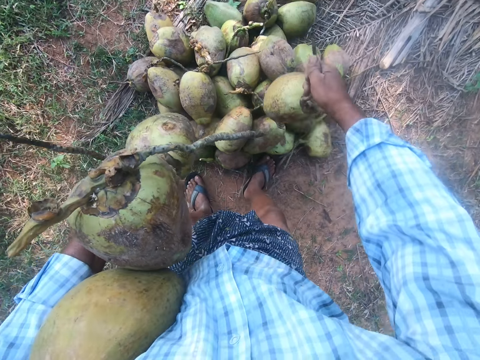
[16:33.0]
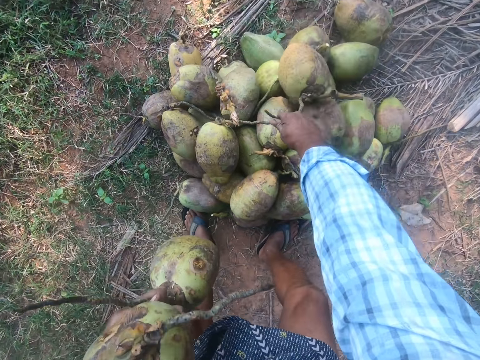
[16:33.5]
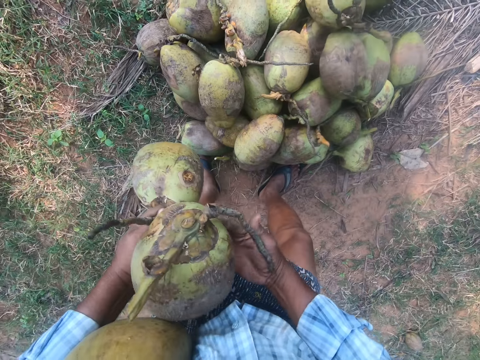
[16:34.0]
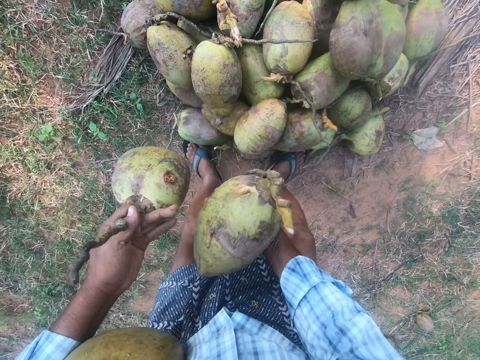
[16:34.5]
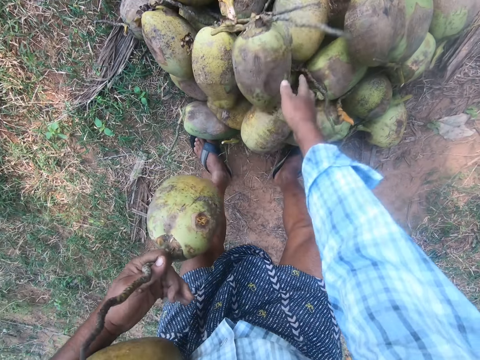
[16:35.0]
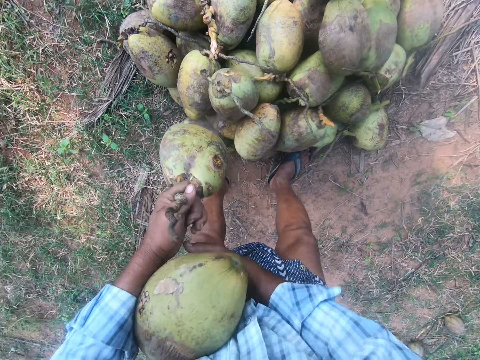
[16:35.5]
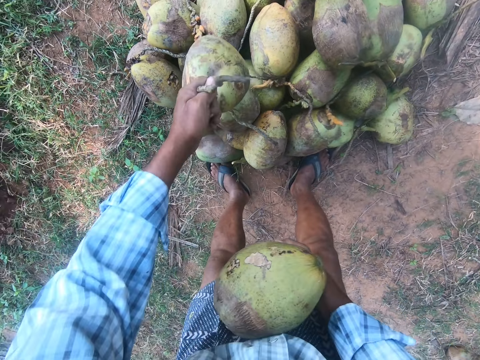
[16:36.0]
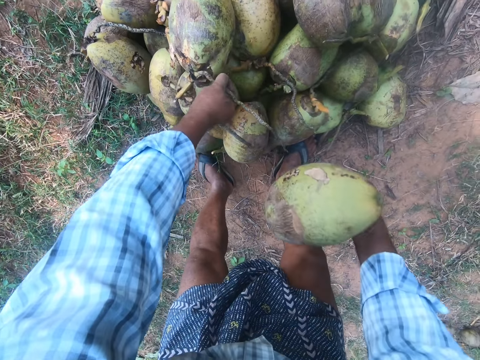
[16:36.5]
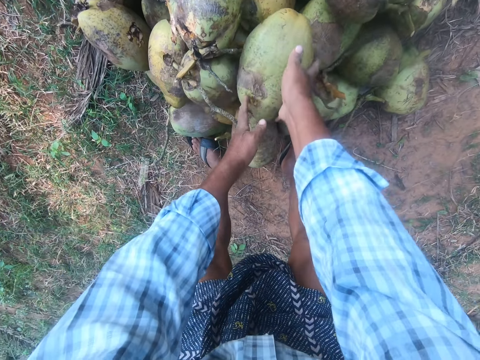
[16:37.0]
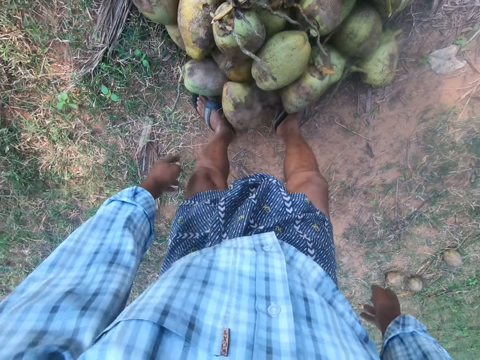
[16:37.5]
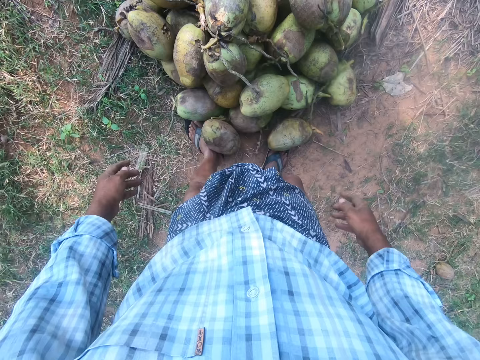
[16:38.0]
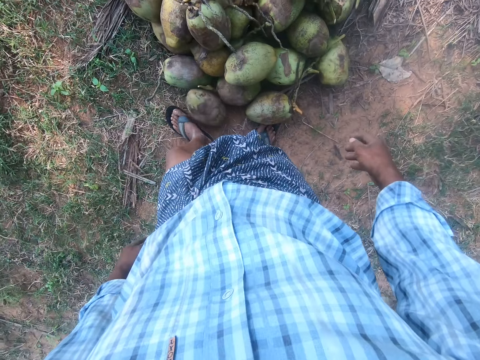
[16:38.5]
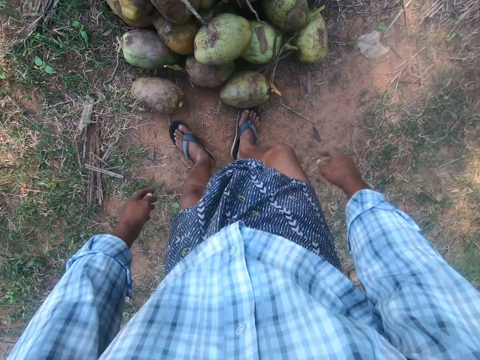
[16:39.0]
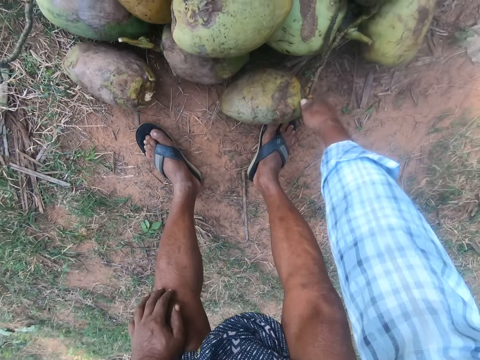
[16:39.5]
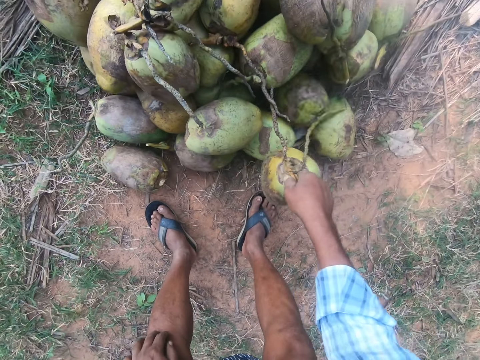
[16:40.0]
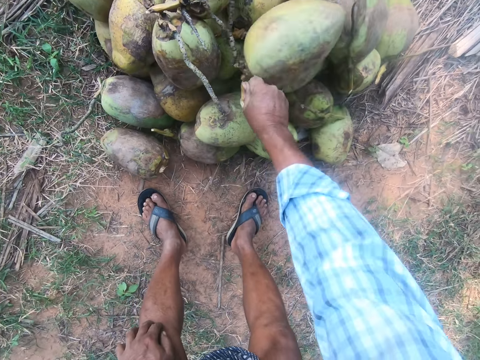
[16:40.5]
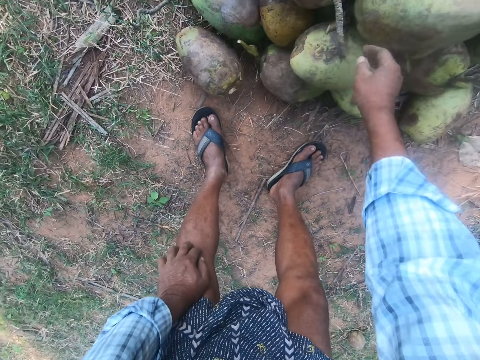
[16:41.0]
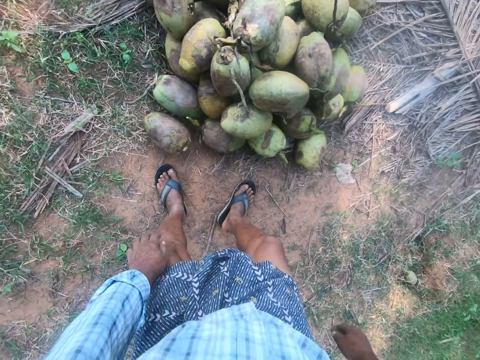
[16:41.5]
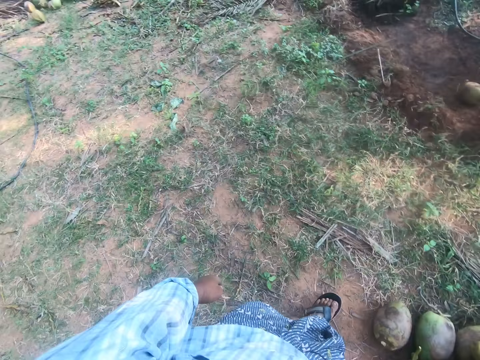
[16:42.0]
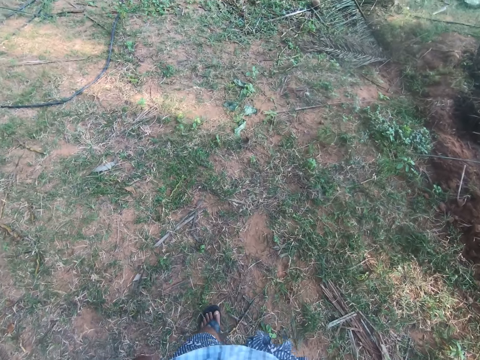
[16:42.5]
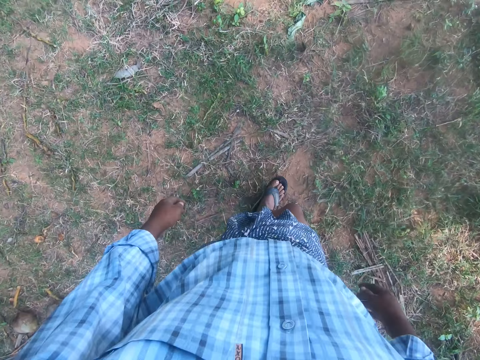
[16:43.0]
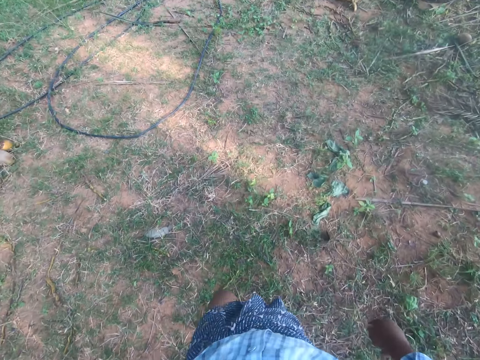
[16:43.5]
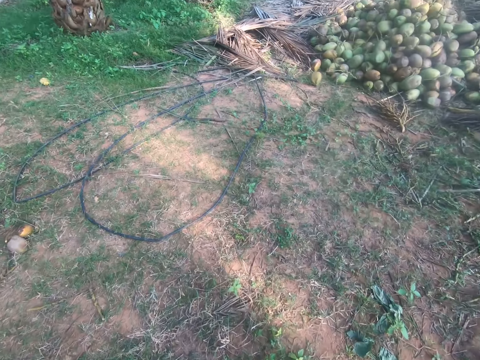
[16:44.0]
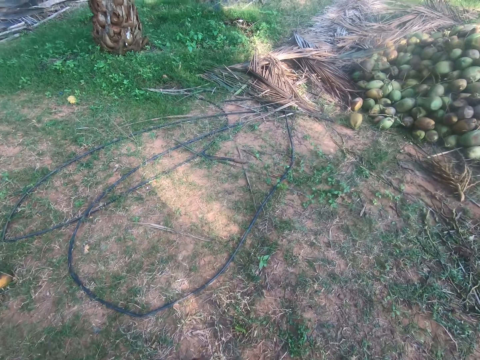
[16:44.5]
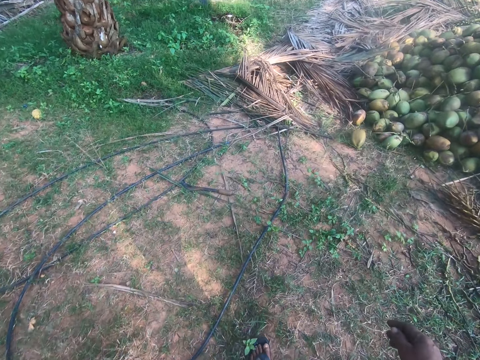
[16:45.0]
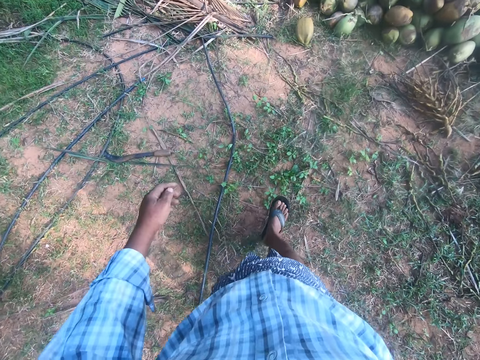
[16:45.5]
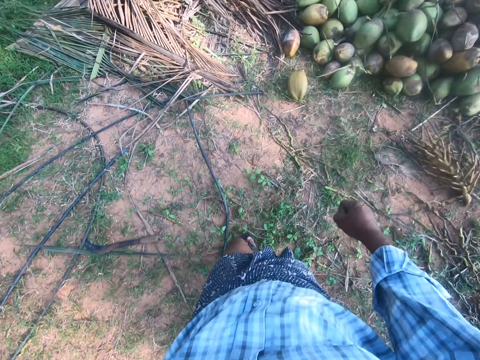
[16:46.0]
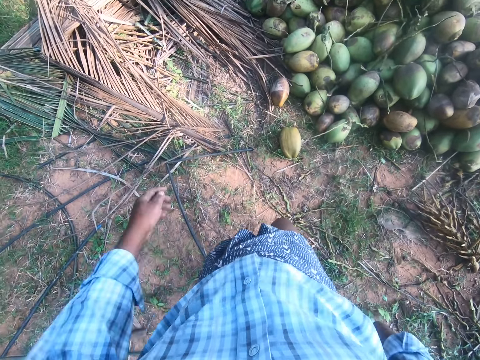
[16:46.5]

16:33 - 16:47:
The camera wearer swings the right hand. They drop the coconut on the other coconuts. They swing the right hand. They take the coconut from the other hand. They swing the left hand. They drop the coconut on the other coconuts. They swing the right hand. They drop the coconut on the other coconuts. They stand upright. They swing the right hand. They pick a coconut from the ground. They drop the coconut on the other coconuts. They stand upright. They turn the body. They walk back to the heap of coconuts in the garden. They swing the right hand. They swing the left hand. They swing the right hand. They swing the left hand. They swing the right hand. They swing the left hand.

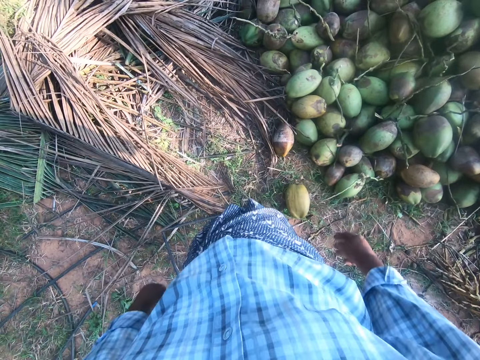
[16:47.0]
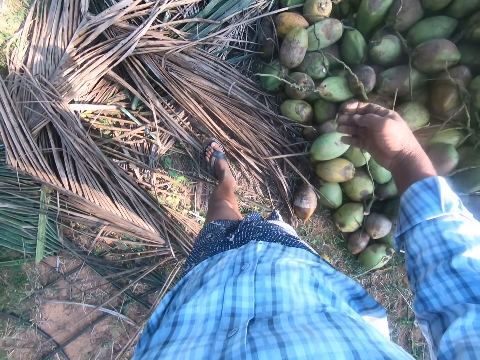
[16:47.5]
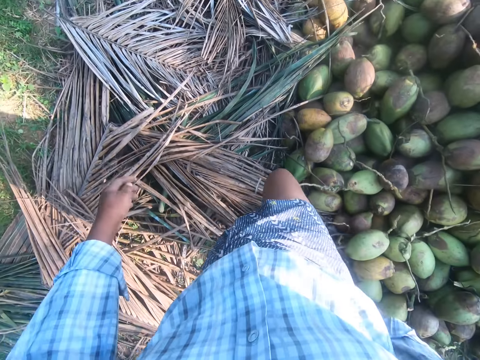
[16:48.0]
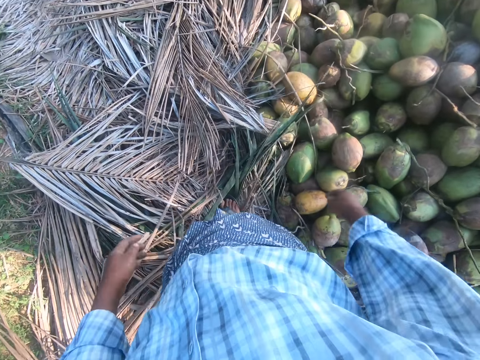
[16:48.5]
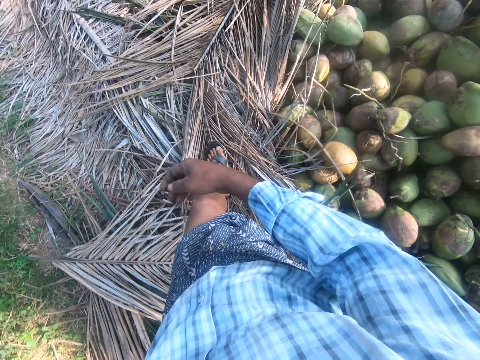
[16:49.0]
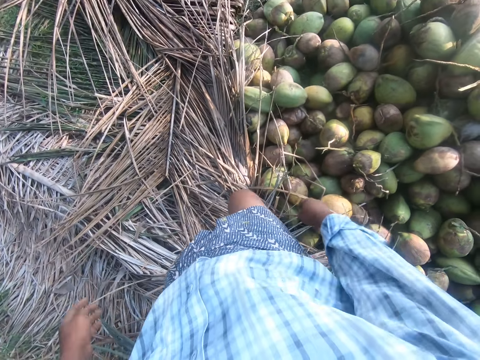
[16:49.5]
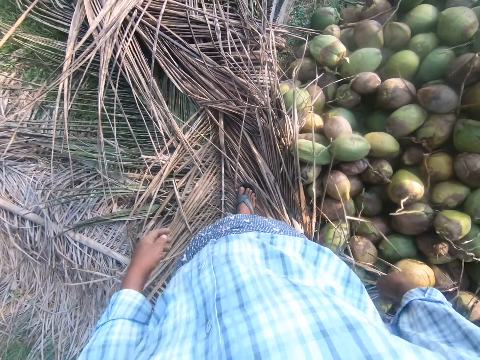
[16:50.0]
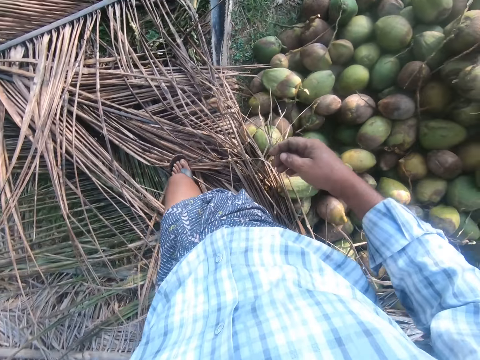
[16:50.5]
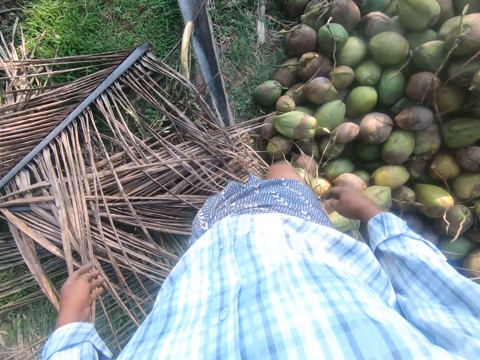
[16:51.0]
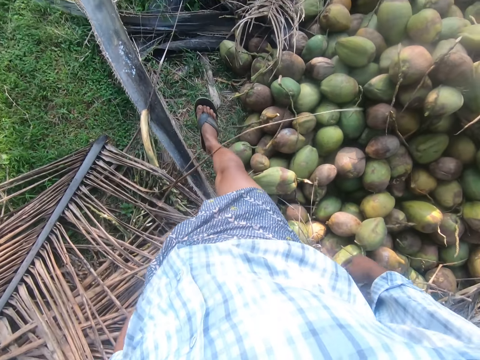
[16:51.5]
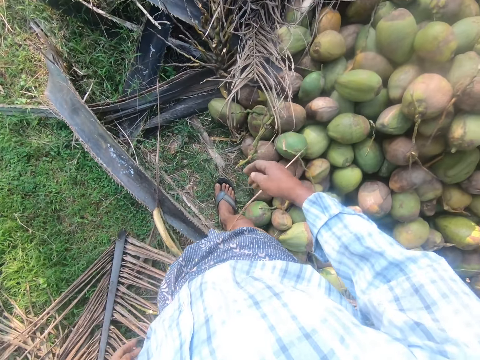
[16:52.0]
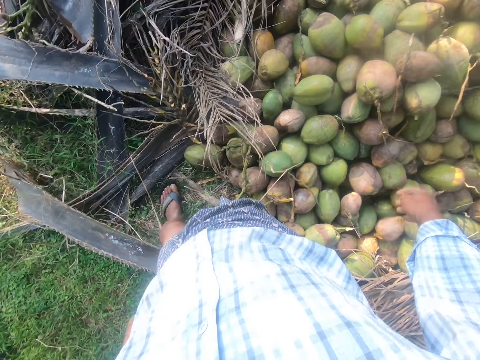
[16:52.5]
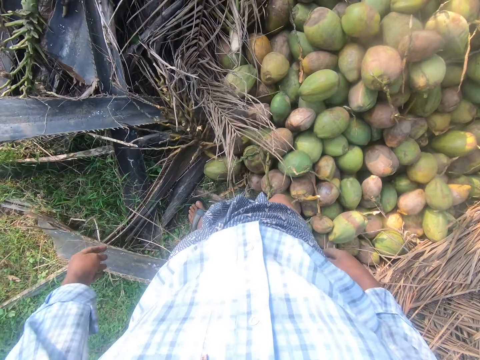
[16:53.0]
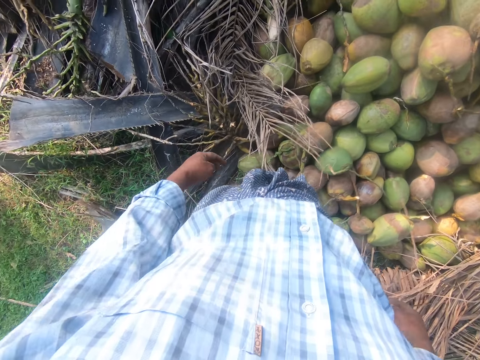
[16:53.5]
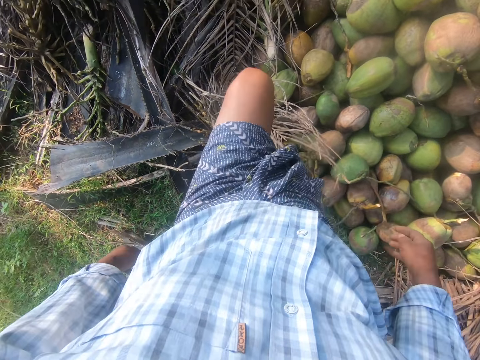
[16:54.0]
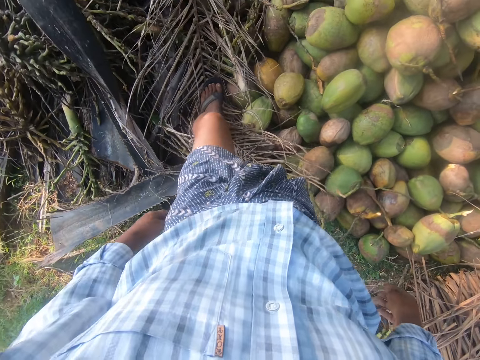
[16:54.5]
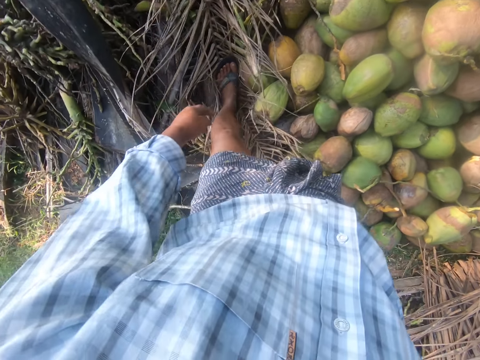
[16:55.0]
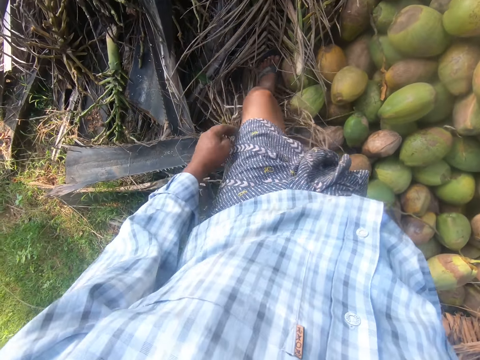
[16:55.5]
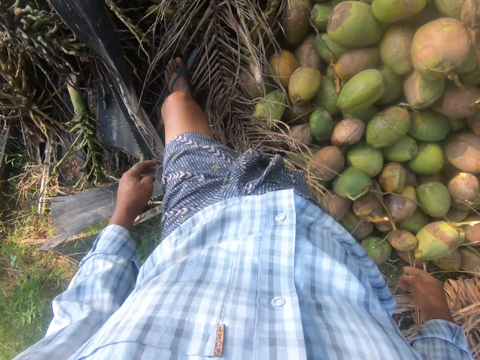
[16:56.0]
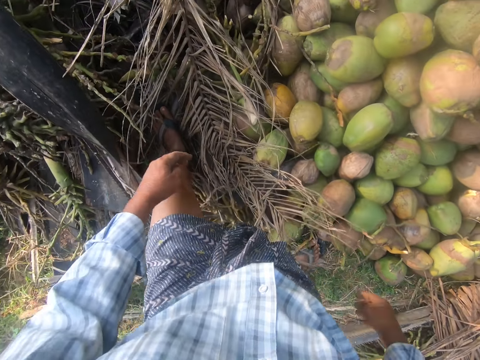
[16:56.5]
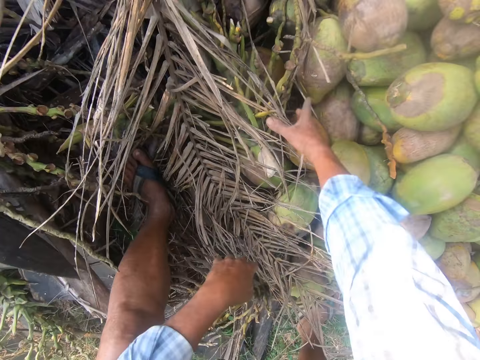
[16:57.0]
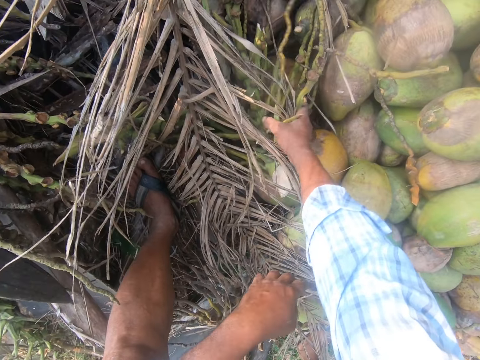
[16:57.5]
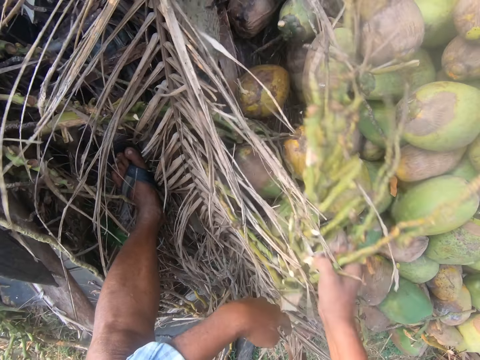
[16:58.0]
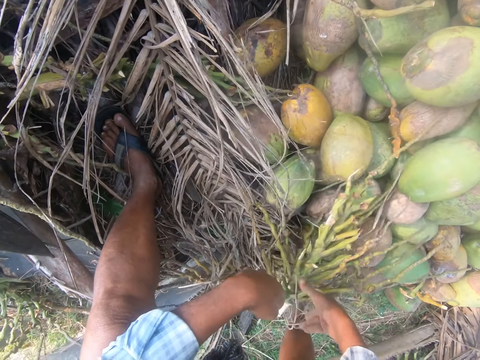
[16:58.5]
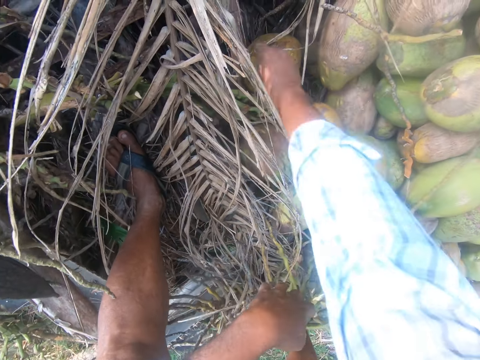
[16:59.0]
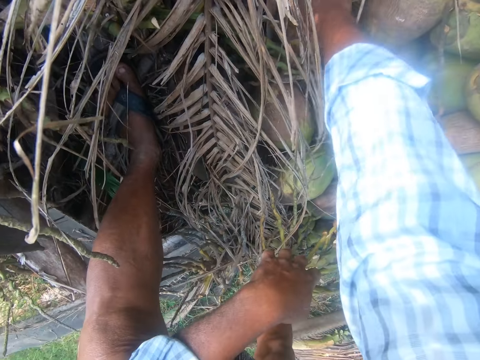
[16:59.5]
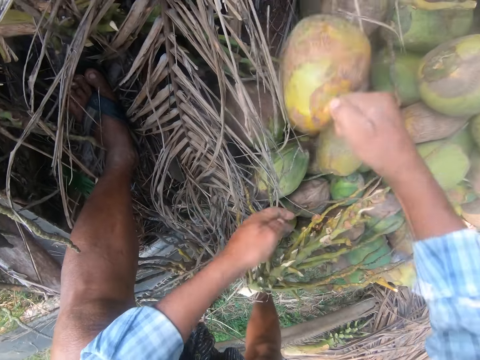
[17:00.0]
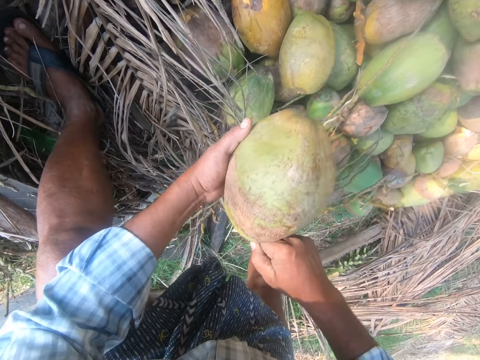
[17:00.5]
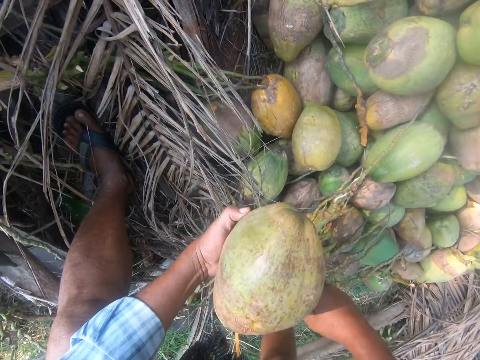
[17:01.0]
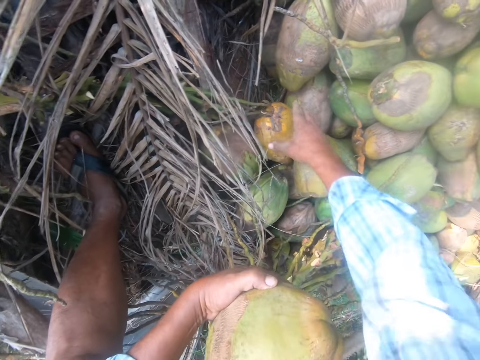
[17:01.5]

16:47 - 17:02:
The camera wearer swings the right hand, swings the left hand, swings the right hand, swings the left hand, swings the right hand, swings the left hand, and swings the right hand. They turn the body and step on the palm frond. They step on the heap of coconuts. They swing the left hand and swing the right hand. They pick the palm frond branches. They remove the palm fronds. They drop the palm frond branches on the ground and swing the right hand. They pick the coconut from the ground, move the coconut to the other hand, and swing the right hand.
